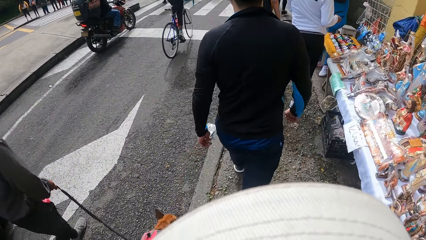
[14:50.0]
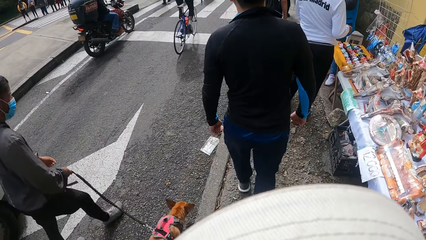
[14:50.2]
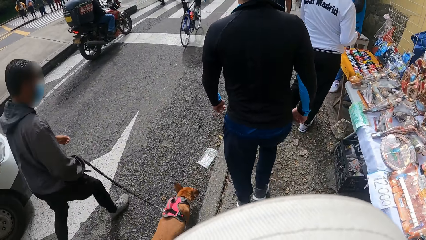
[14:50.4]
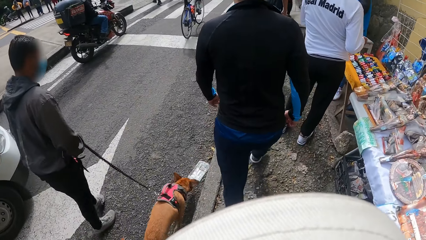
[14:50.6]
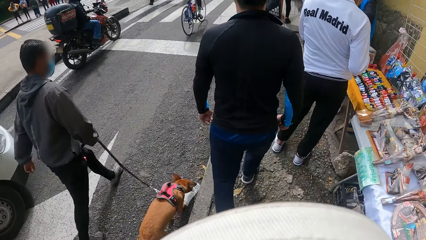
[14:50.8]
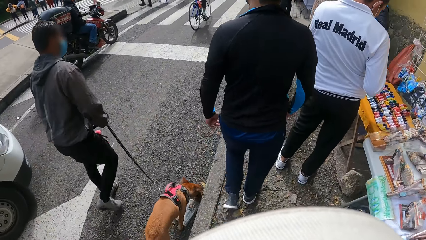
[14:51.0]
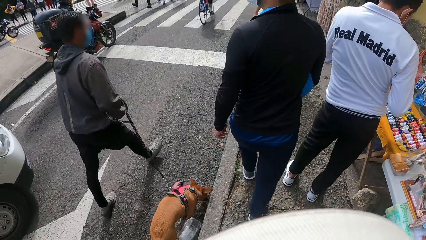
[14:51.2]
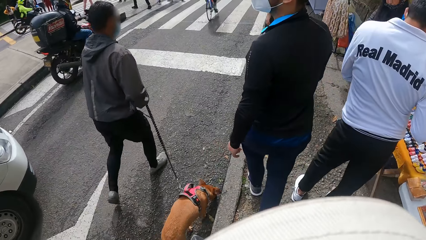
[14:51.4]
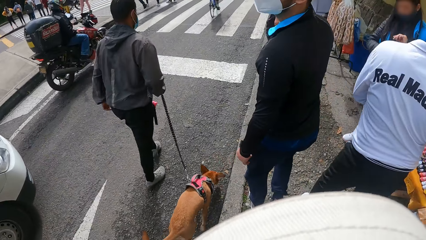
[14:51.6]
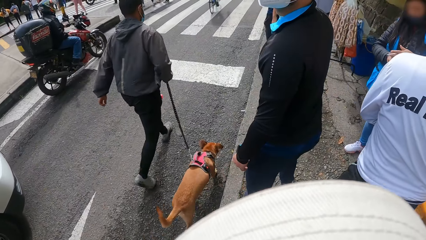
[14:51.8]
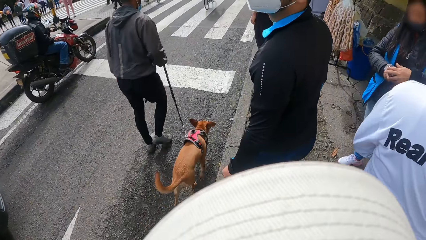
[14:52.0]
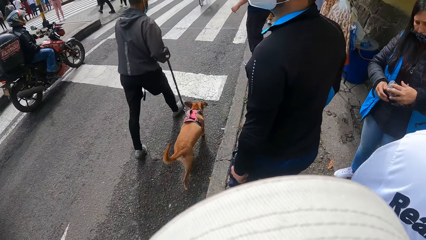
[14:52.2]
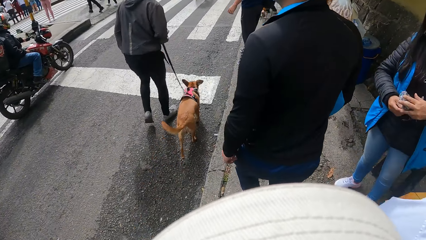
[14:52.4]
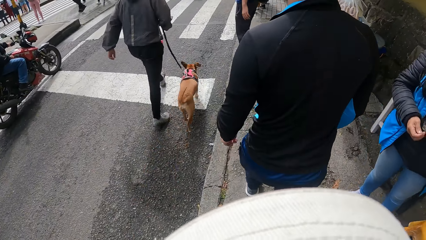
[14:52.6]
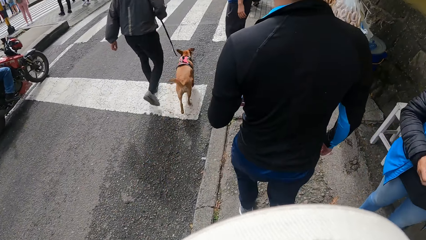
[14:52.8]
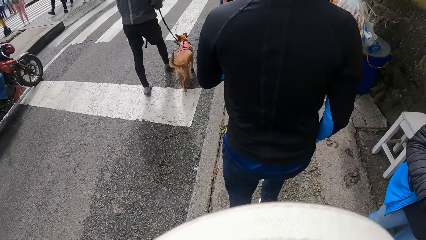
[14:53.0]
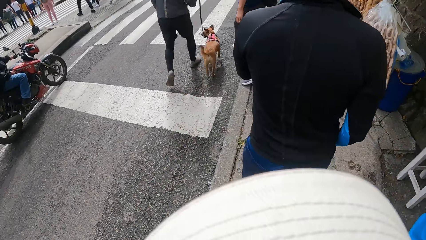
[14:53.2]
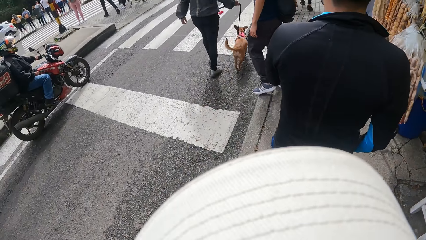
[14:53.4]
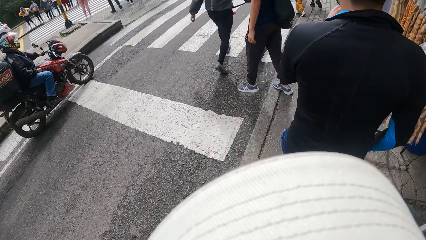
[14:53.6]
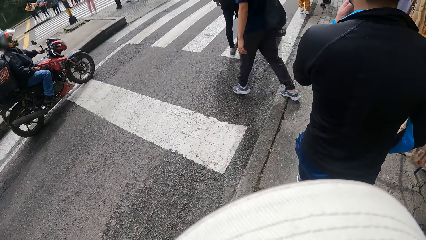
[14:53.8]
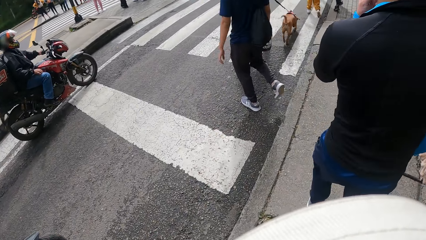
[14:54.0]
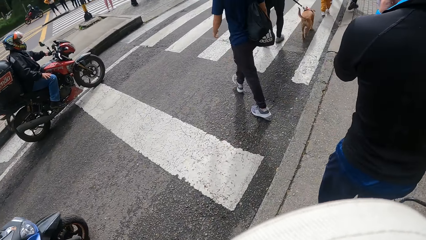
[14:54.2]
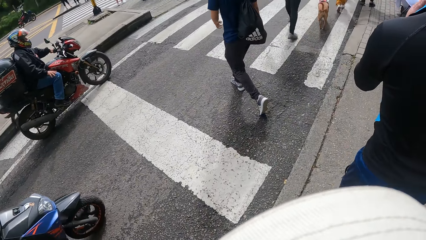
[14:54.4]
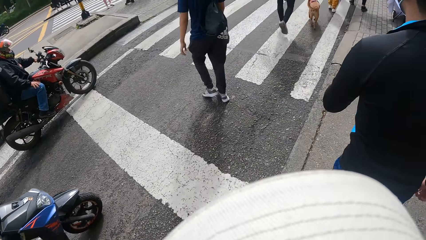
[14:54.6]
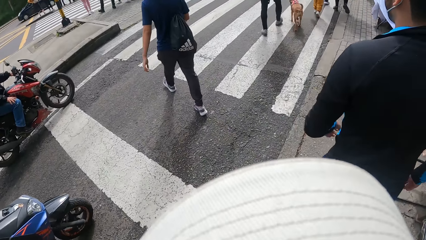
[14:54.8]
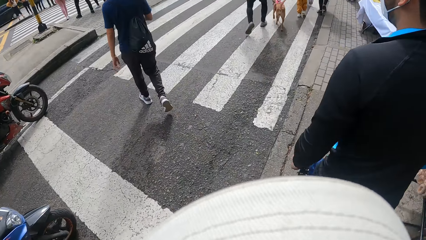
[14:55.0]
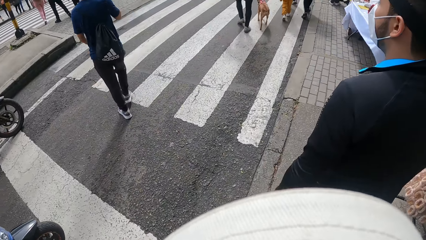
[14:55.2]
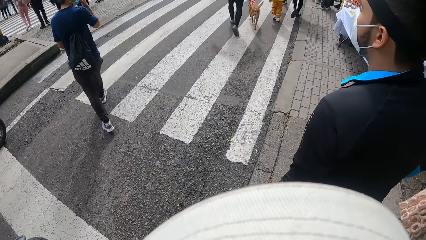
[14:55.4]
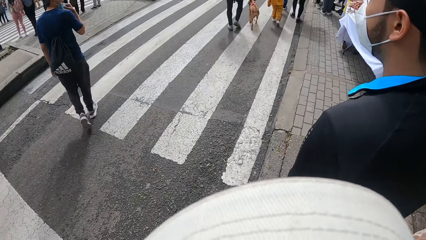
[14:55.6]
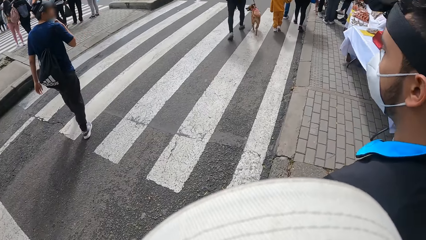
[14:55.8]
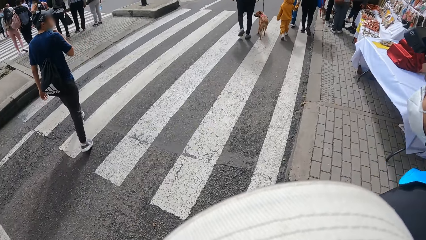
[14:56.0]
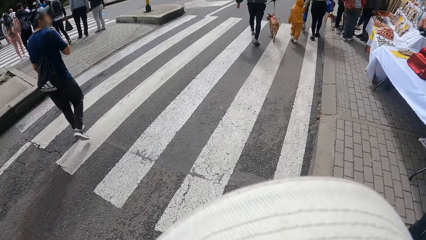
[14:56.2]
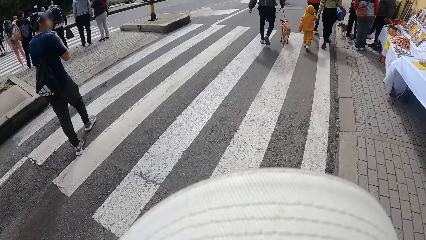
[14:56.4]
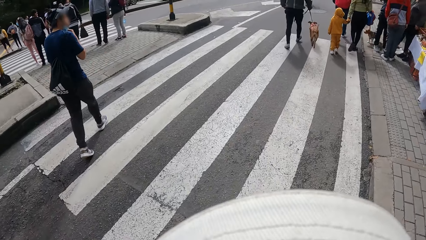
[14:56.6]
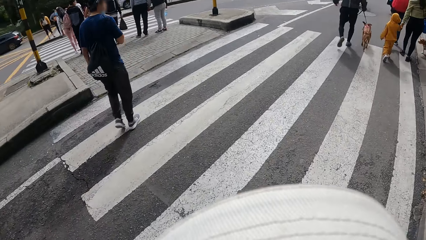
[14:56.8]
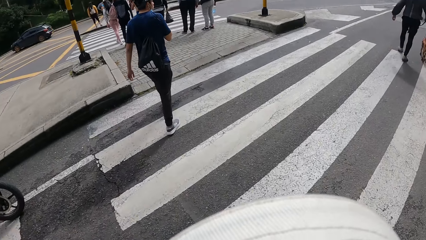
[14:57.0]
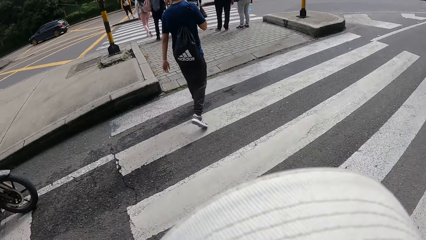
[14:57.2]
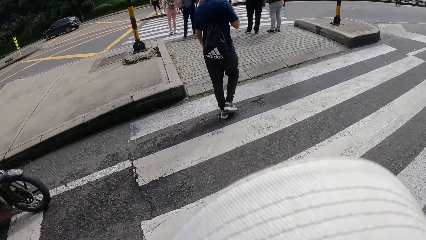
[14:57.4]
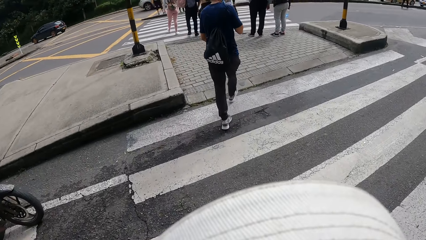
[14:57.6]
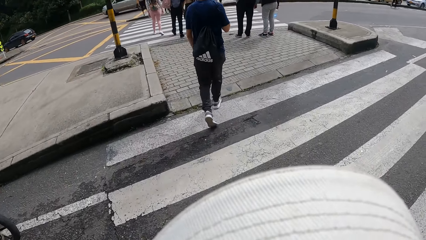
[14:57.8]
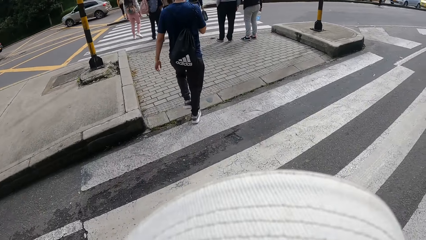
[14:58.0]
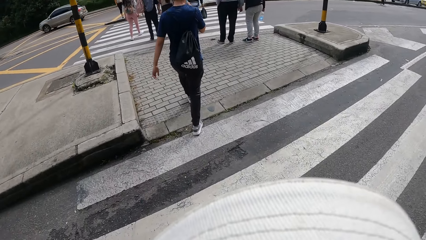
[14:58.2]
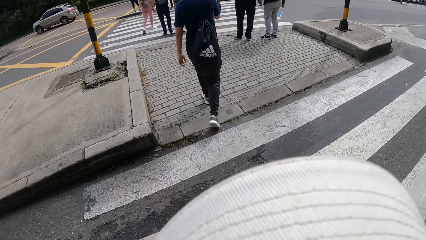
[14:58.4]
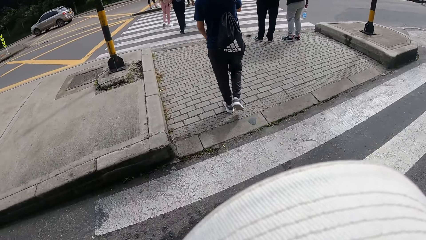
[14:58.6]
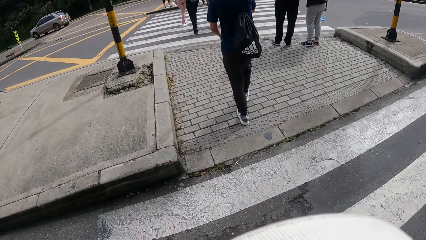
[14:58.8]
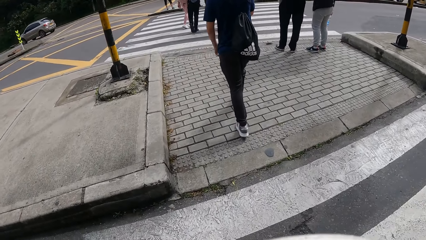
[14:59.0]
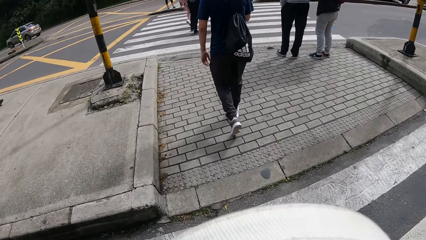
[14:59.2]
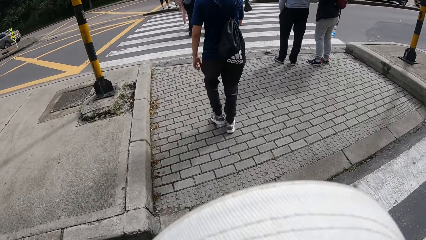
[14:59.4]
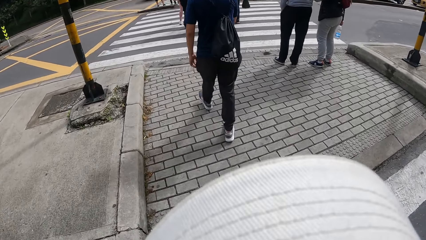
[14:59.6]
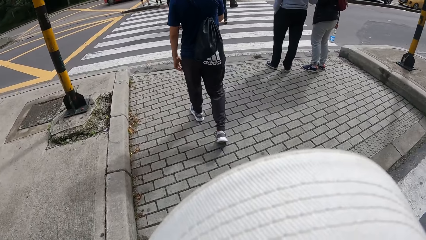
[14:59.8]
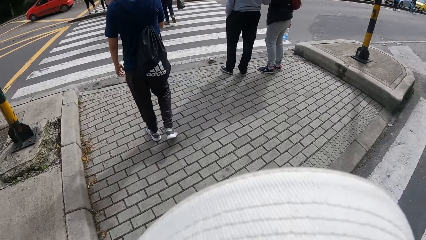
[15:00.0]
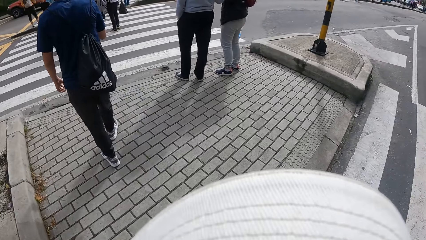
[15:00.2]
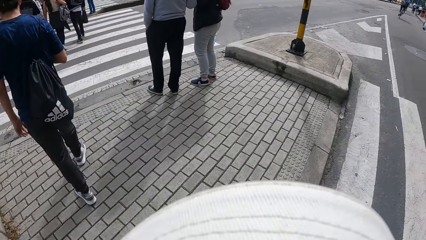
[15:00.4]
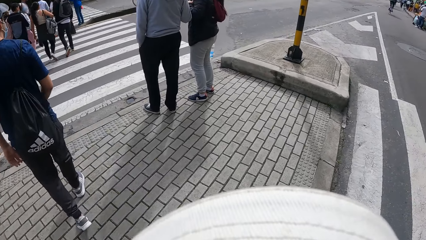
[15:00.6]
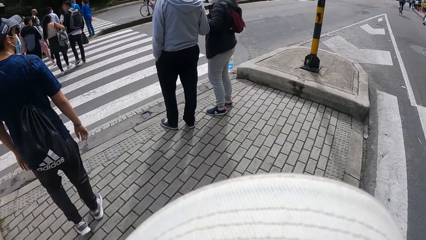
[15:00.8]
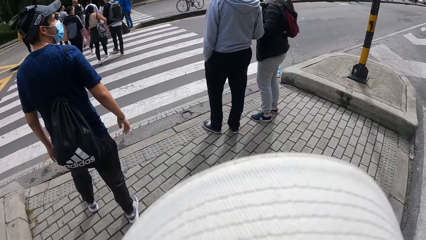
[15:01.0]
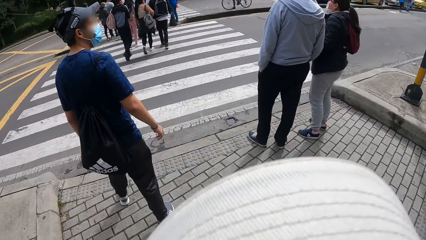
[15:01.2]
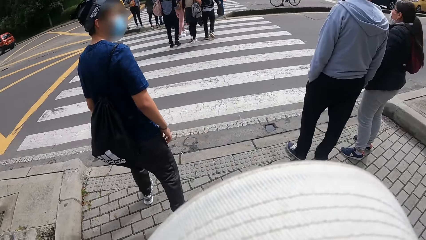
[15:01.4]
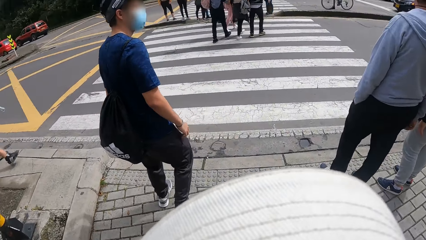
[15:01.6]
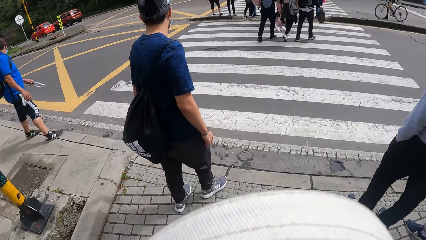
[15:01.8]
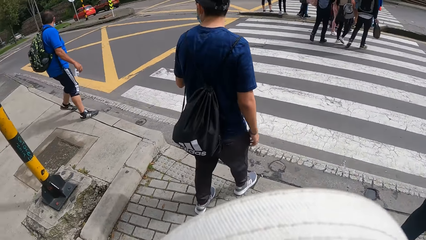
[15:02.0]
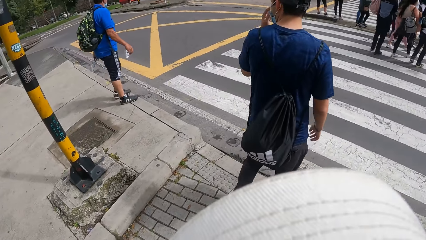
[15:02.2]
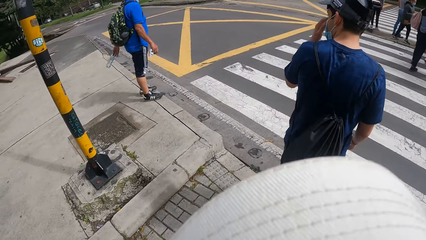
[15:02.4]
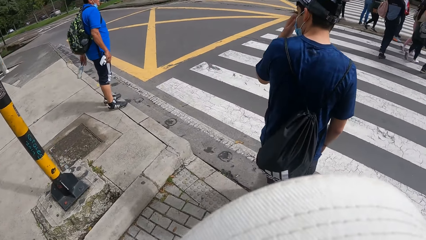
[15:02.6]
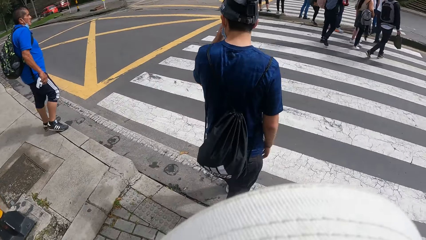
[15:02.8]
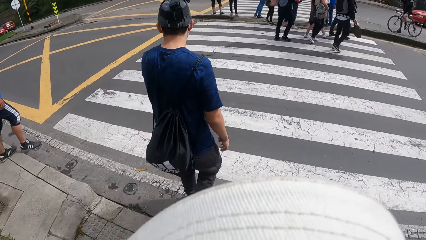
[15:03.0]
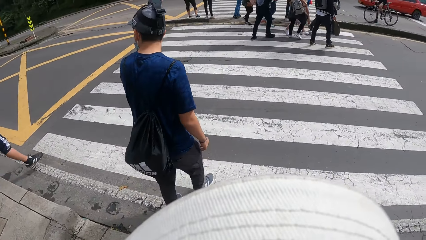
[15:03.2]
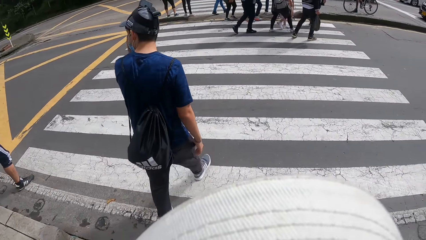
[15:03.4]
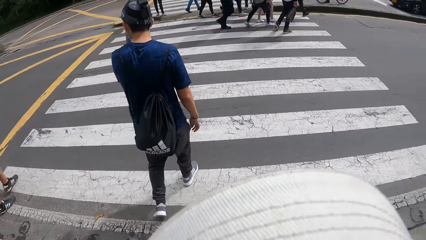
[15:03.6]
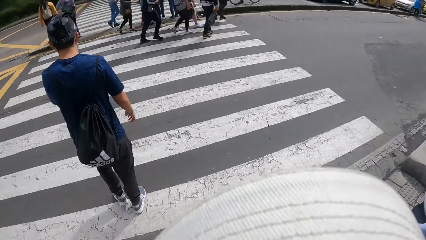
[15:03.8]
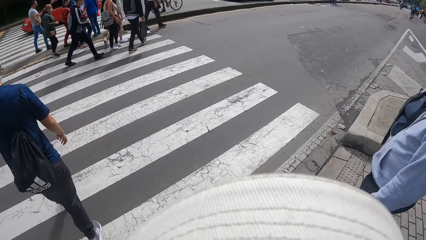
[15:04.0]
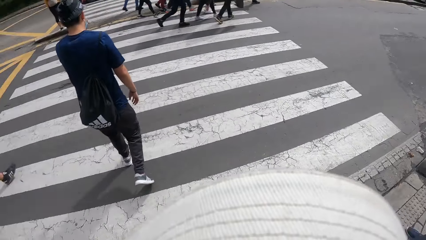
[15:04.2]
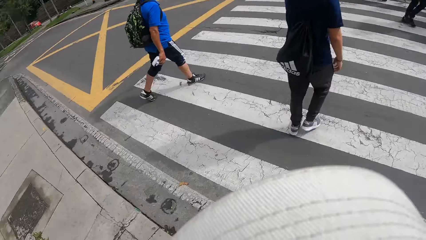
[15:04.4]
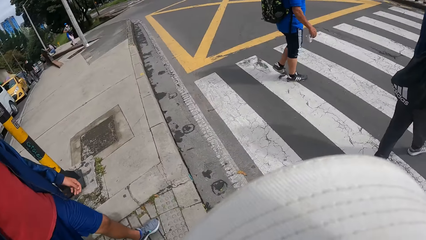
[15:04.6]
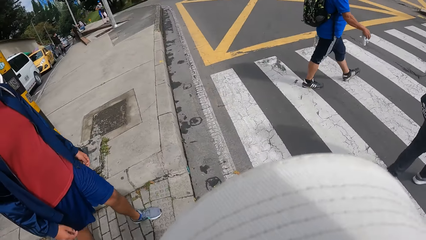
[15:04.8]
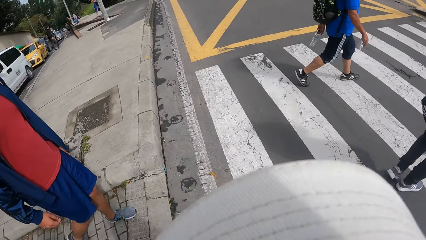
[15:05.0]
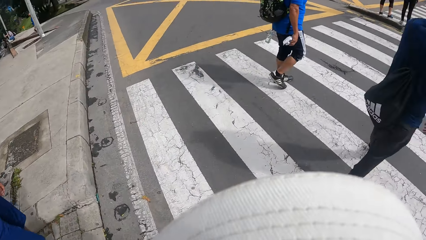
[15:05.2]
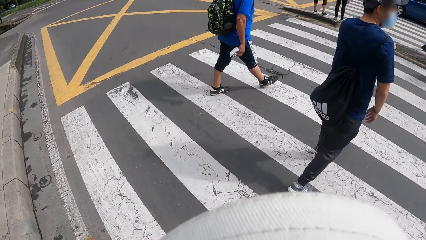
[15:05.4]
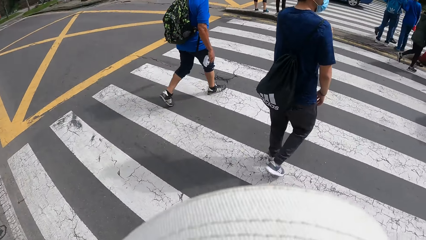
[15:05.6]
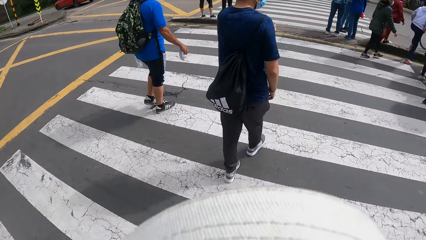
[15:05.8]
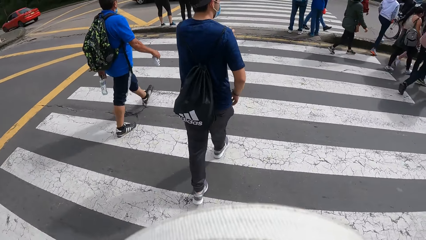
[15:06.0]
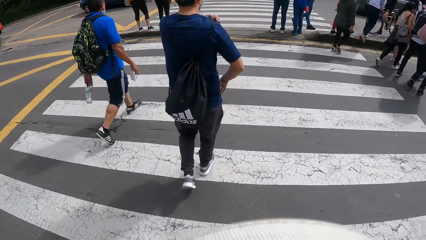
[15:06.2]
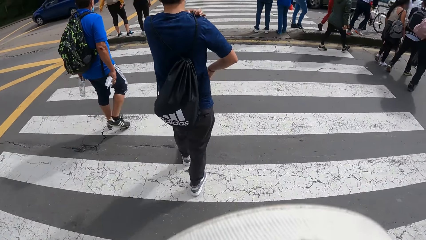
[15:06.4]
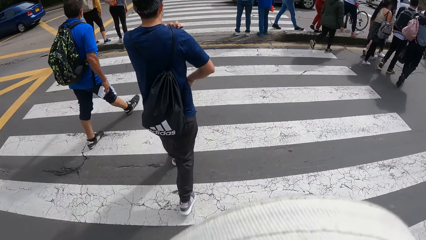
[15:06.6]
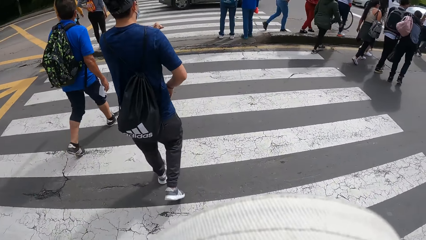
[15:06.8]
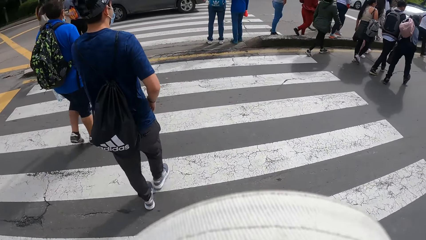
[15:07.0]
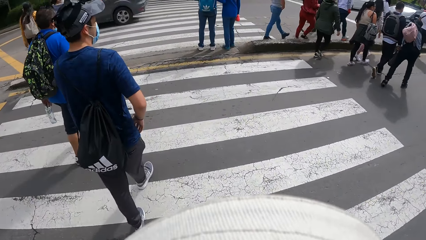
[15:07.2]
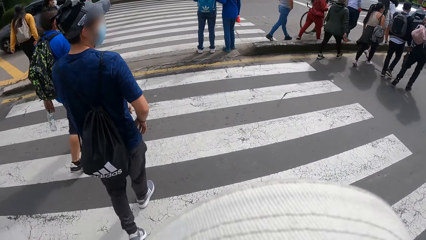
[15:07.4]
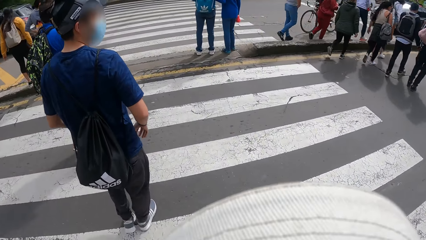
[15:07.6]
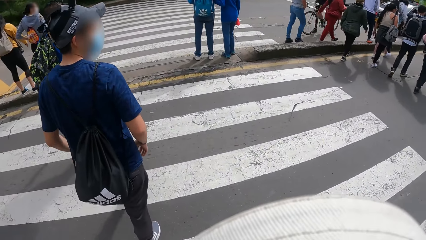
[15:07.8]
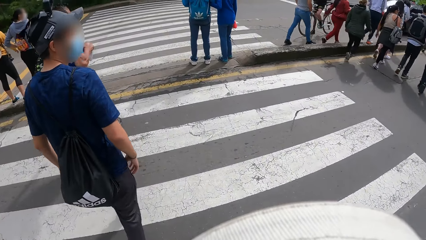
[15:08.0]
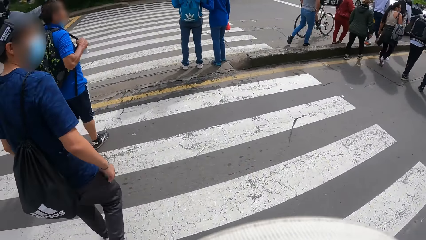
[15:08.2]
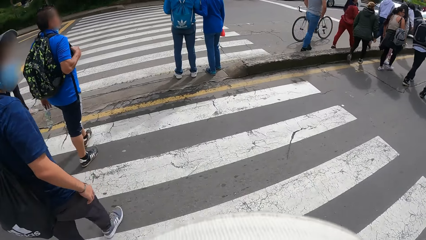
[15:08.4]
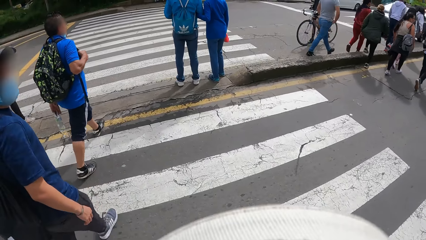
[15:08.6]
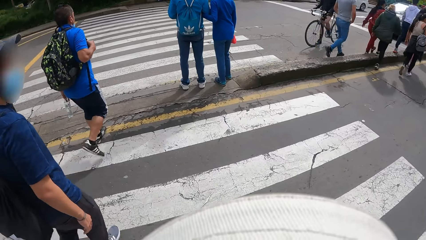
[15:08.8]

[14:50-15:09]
A man touches his nose with his left hand. Another man crosses a road. The other man touches his face mask with his right hand. The camera wearer crosses the road. They look around. The other man scratches his nose with his left hand and crosses the road. The camera wearer crosses the road. The other man touches his right shoulder with his left hand.
